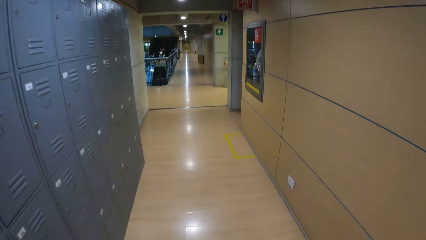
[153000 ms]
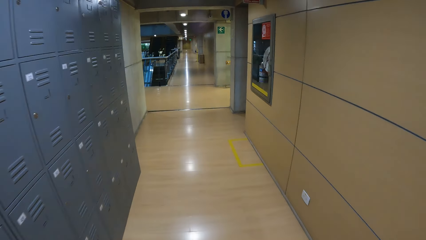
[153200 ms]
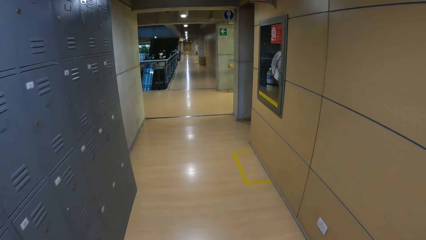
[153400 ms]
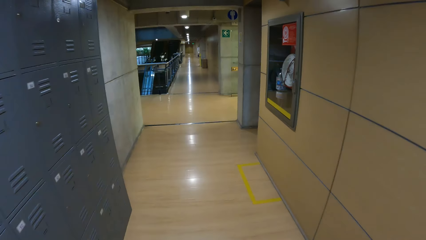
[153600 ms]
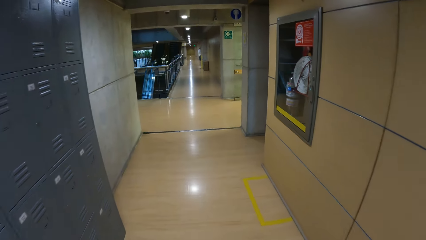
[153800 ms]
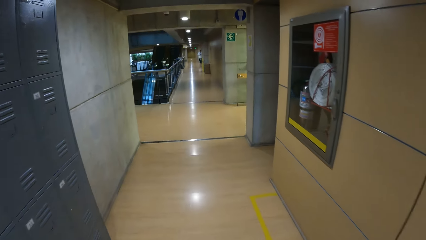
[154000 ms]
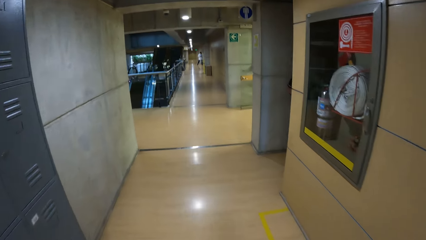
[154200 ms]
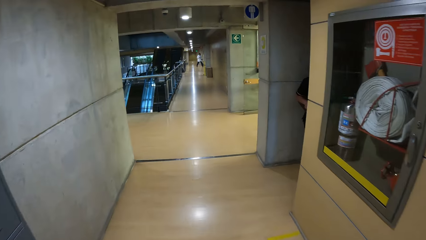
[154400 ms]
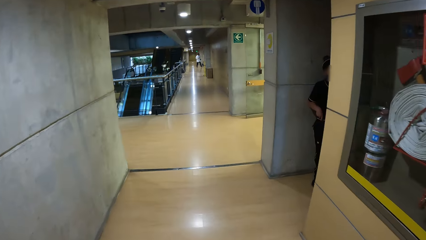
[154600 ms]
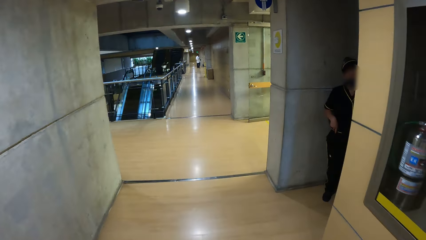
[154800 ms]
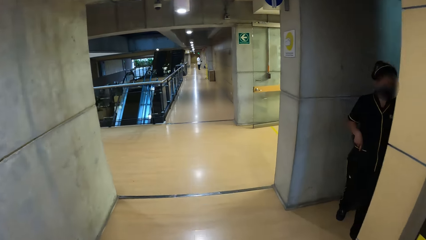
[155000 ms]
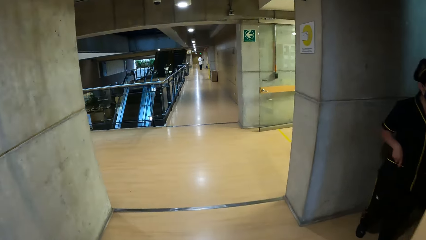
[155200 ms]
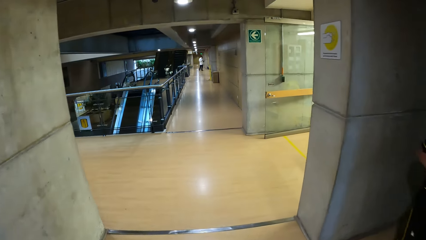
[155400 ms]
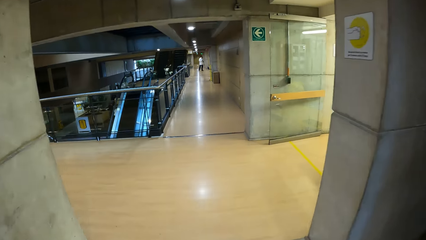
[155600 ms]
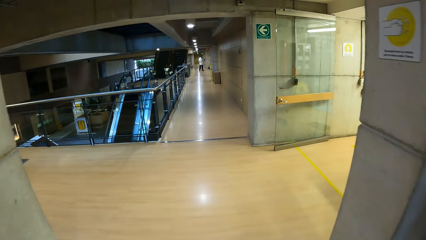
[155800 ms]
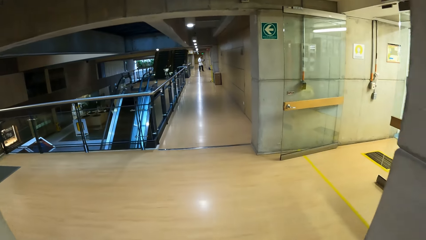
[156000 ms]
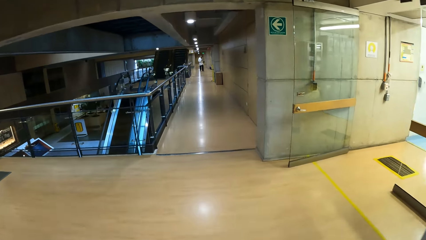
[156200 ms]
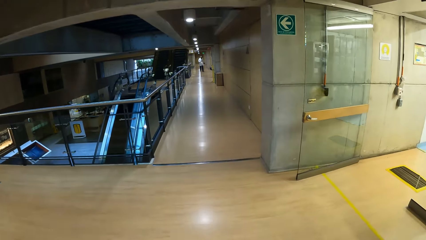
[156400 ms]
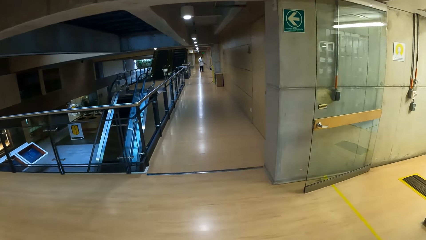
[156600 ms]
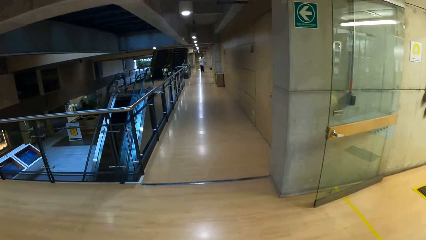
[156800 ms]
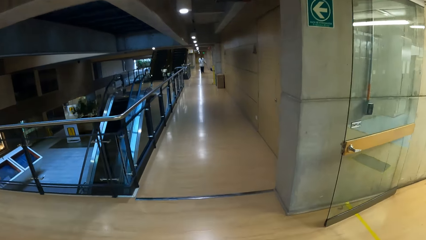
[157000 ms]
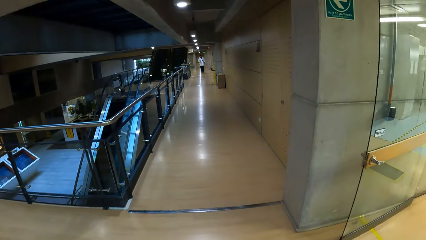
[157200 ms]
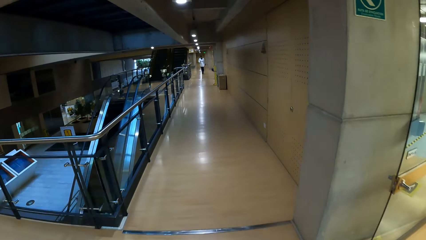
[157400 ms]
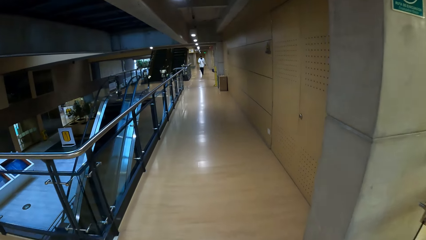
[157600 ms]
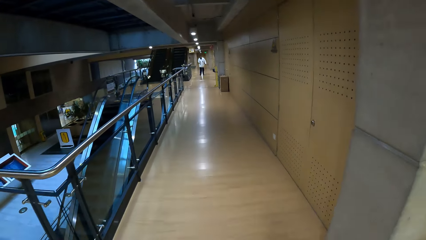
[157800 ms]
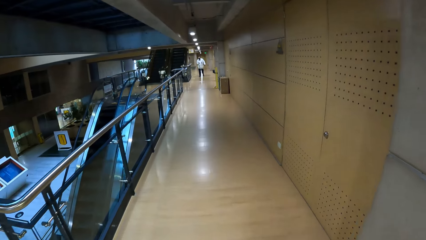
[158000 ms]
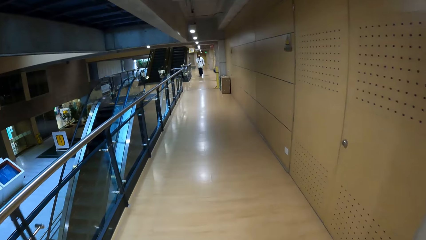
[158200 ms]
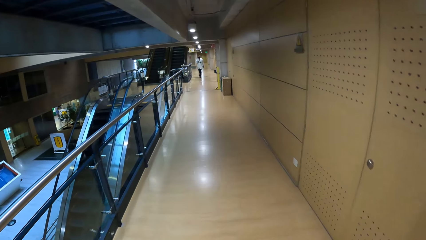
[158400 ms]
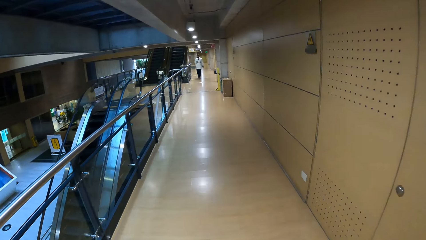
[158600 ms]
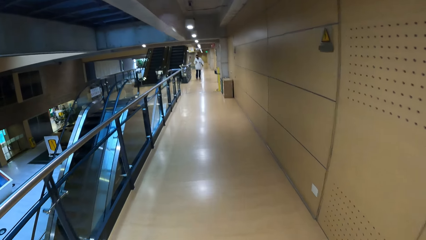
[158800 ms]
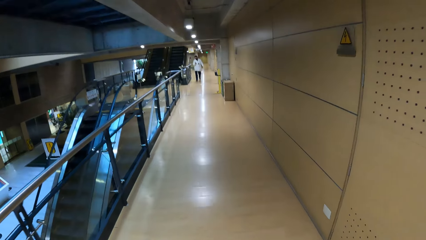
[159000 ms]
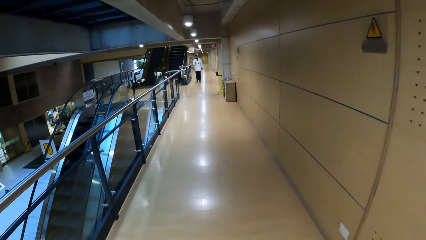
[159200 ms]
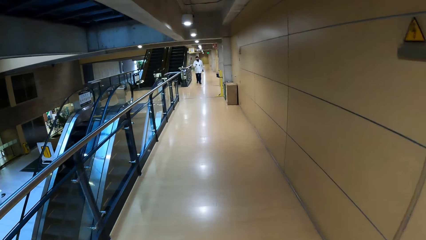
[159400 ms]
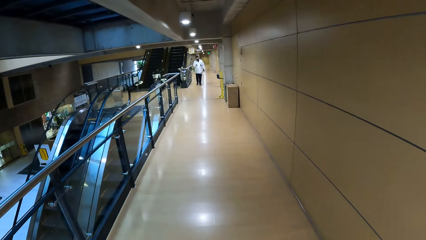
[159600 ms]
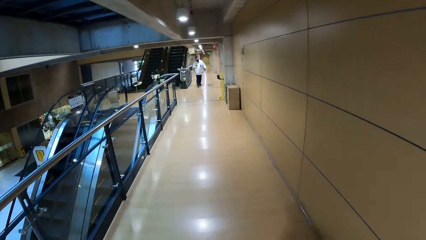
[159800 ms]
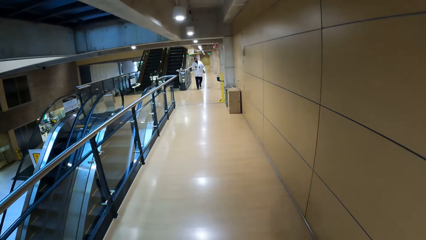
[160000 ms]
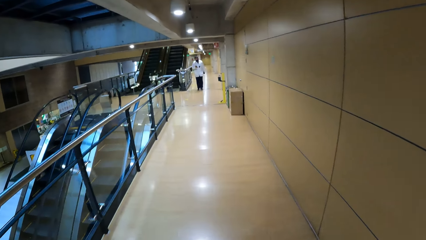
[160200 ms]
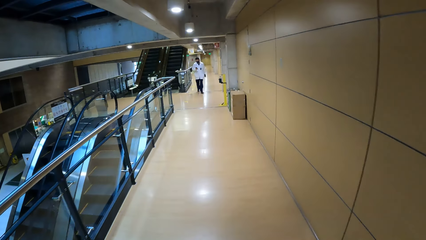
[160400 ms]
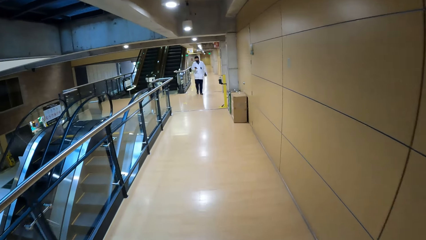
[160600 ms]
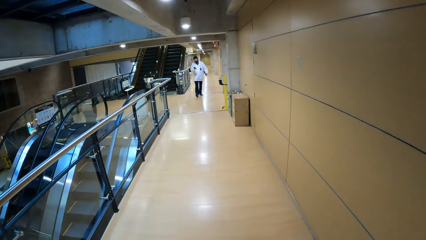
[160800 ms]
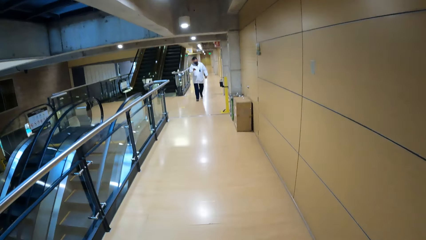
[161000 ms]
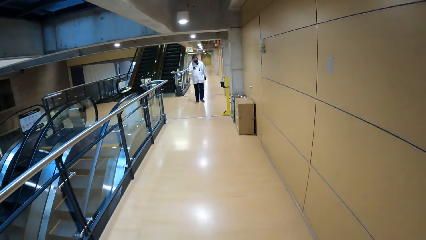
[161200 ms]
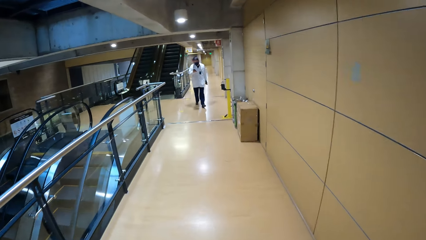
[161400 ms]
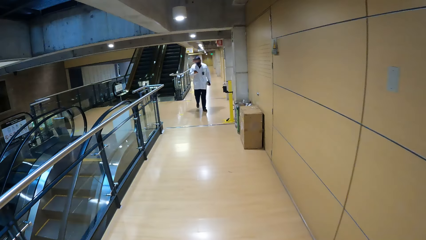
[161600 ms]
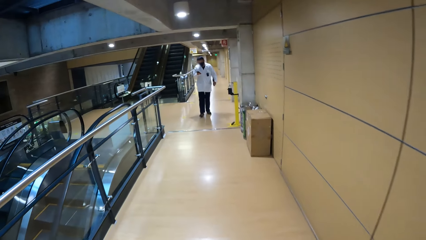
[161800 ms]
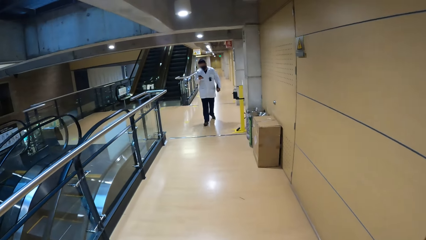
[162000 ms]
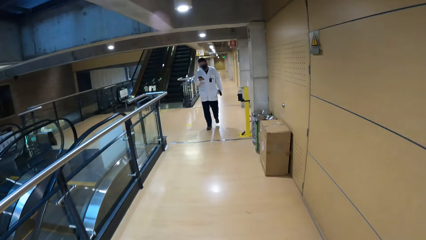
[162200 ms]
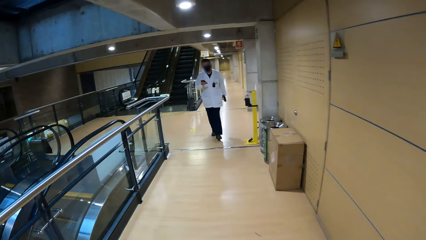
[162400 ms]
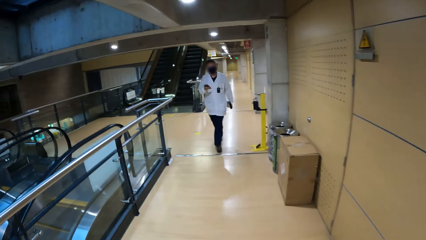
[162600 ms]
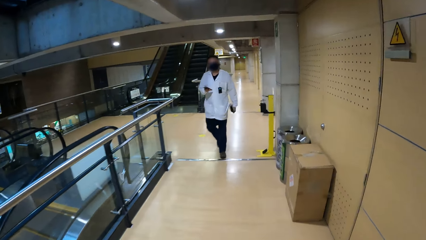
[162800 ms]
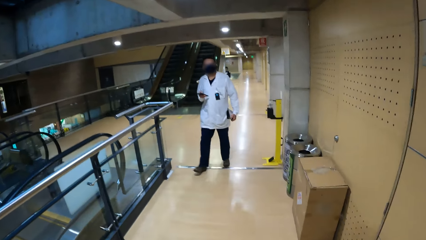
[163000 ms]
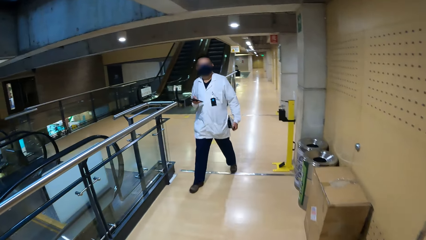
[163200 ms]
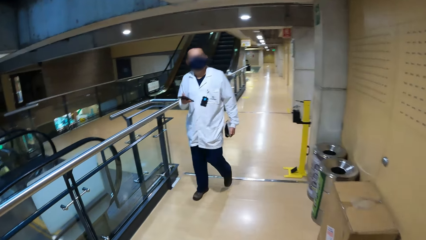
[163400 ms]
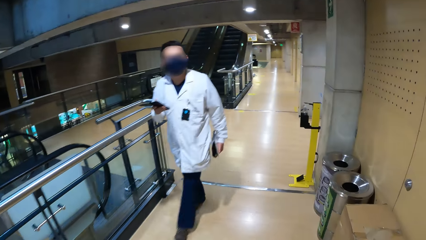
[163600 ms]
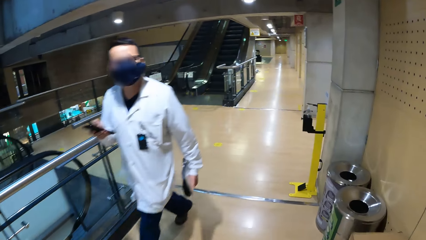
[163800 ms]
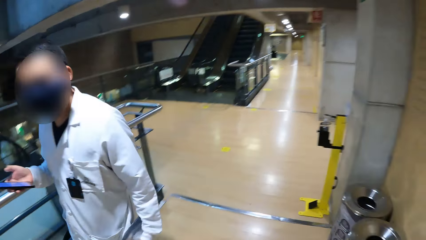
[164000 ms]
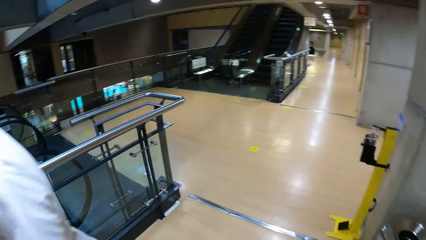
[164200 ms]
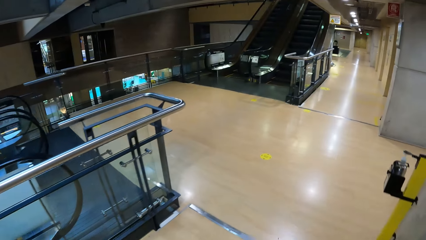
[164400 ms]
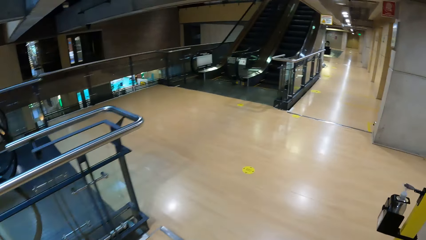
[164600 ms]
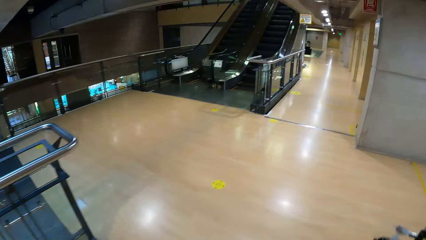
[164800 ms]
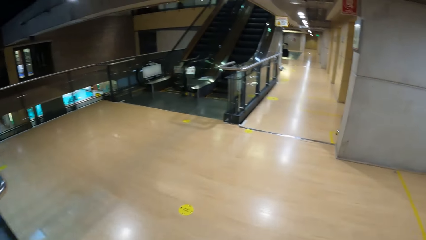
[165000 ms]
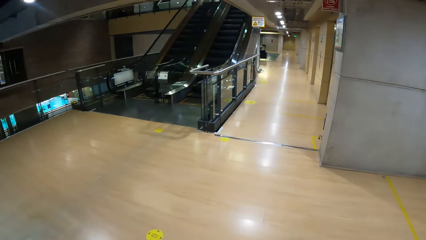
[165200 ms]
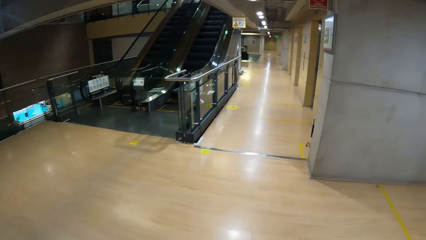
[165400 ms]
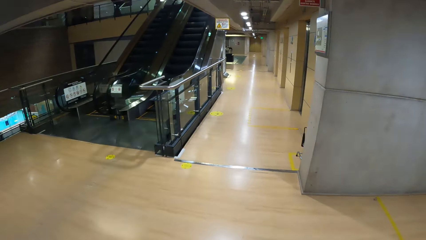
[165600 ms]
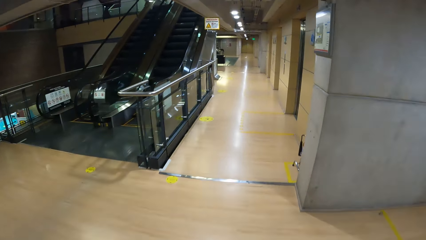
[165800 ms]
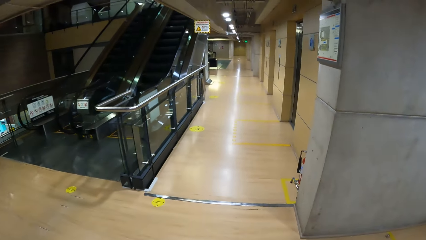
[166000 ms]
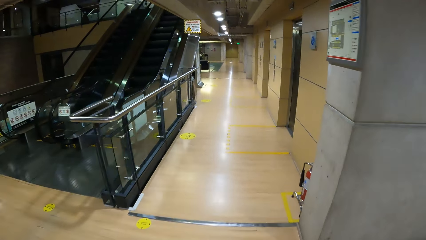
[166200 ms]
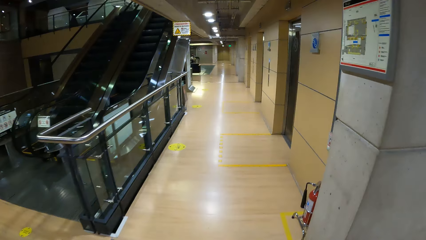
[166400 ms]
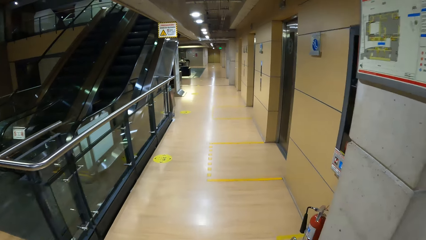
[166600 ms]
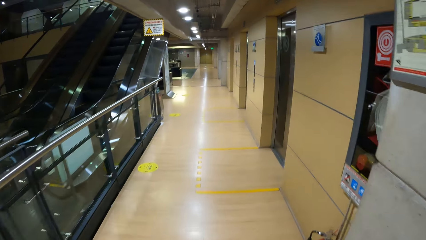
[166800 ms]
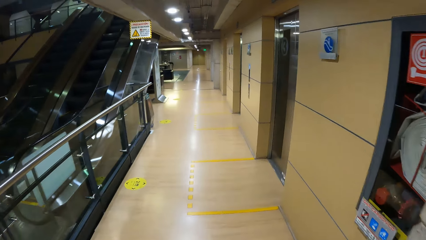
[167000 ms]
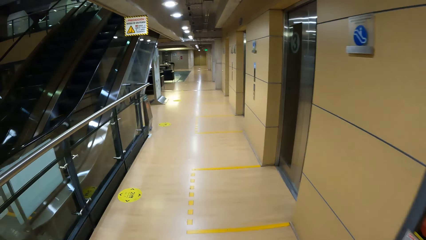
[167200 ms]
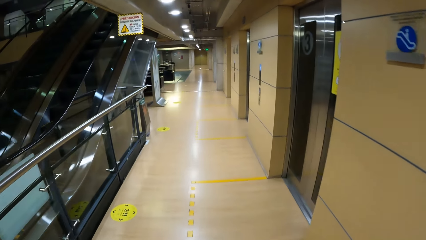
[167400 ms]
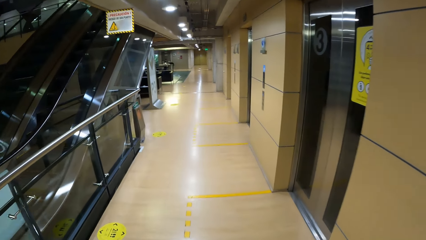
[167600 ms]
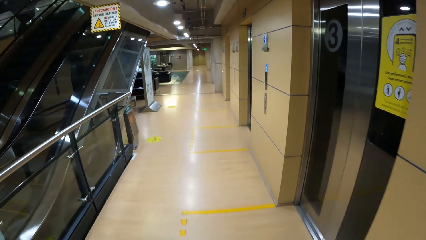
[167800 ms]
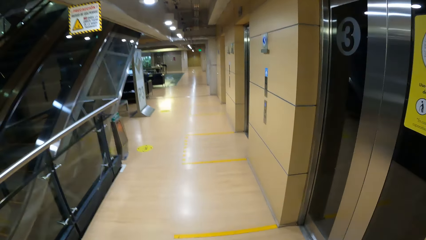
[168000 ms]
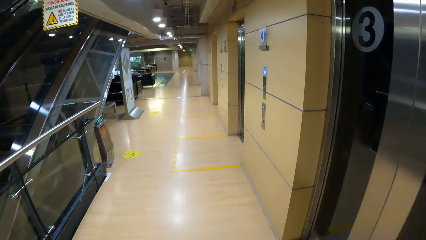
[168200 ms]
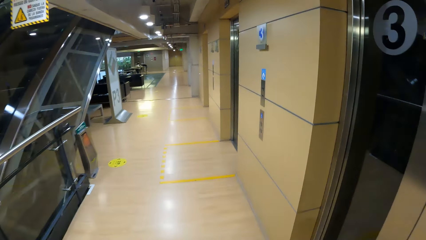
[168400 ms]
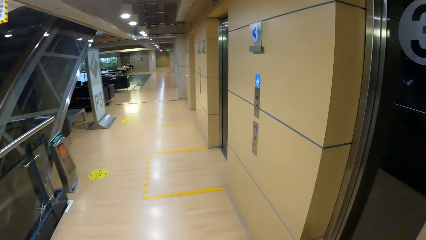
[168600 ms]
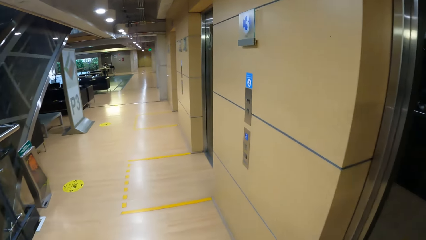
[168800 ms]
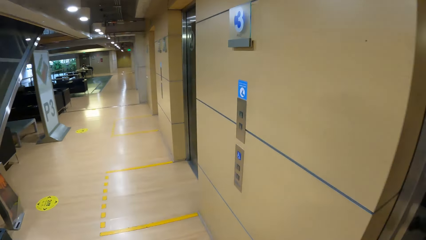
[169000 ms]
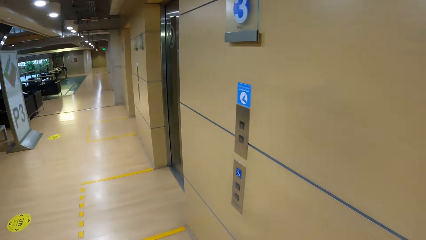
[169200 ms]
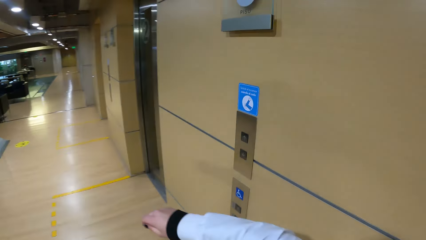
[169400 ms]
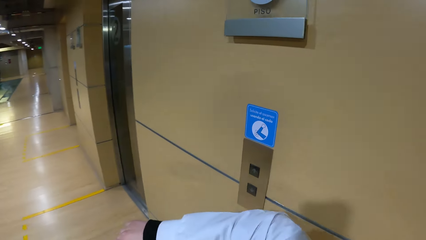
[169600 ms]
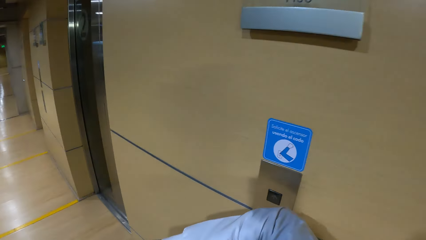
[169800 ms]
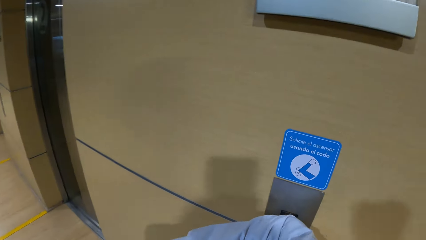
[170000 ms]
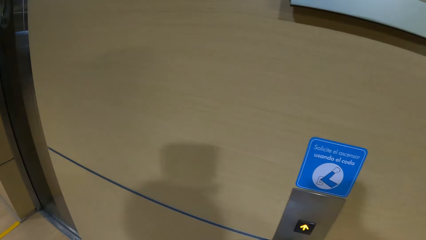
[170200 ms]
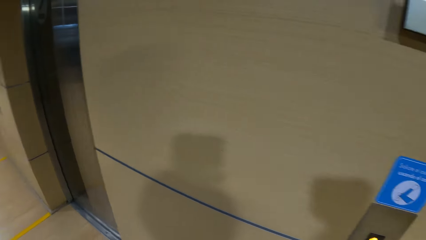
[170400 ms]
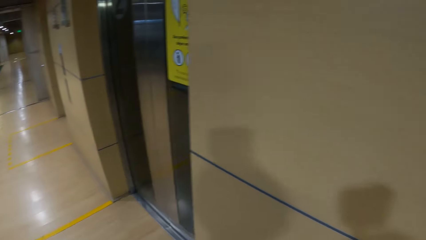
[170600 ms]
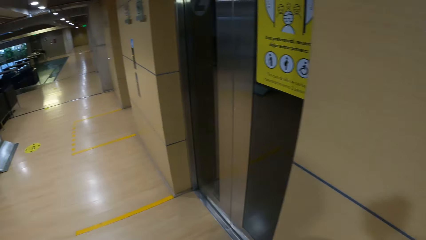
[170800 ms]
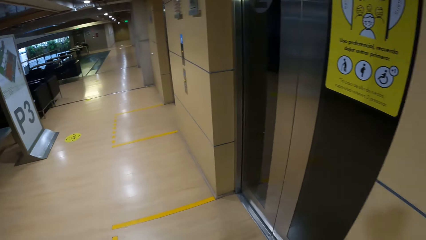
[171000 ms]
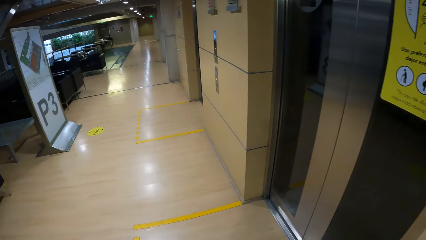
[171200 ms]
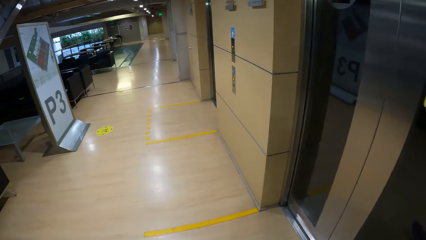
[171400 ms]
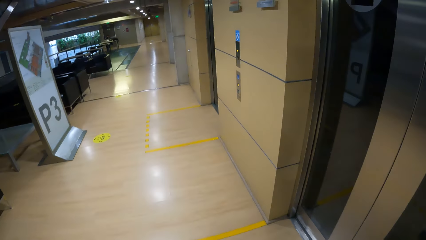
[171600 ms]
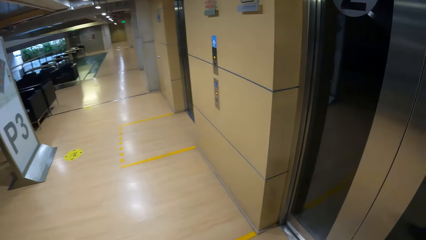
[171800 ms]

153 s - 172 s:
A woman puts her right hand into her pocket. A man walks past the camera wearer. The camera wearer presses an elevator button with her right elbow.
